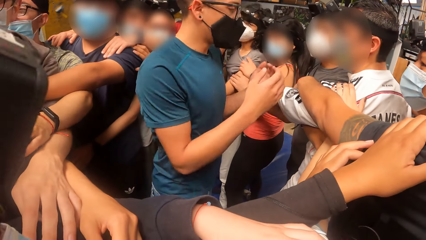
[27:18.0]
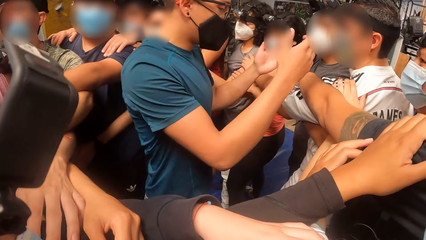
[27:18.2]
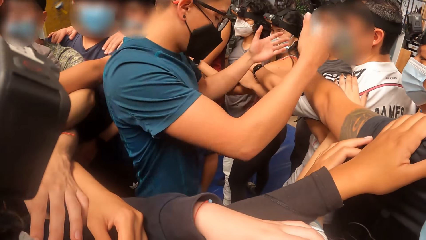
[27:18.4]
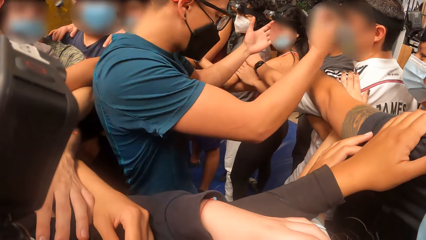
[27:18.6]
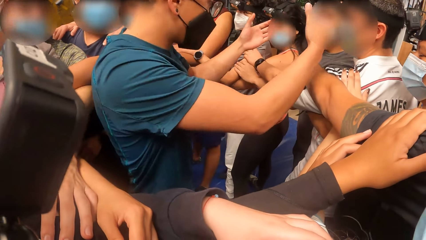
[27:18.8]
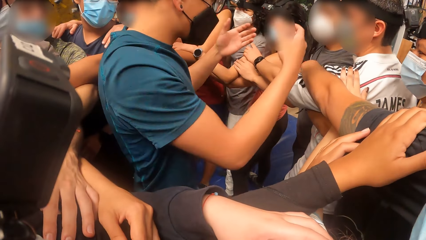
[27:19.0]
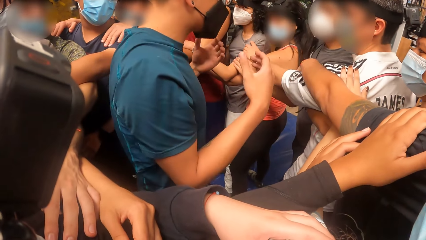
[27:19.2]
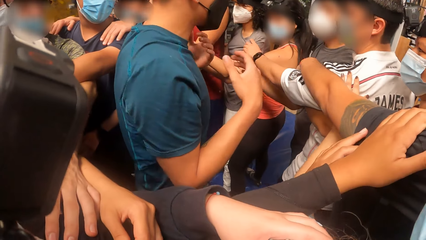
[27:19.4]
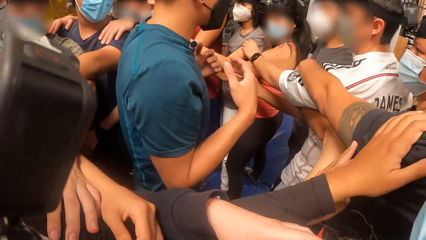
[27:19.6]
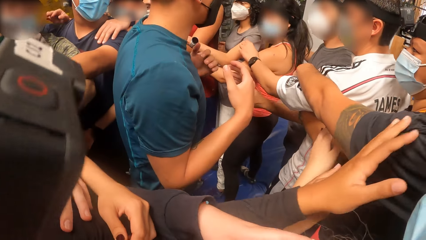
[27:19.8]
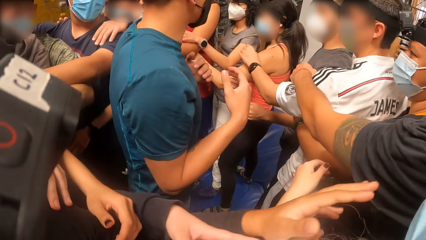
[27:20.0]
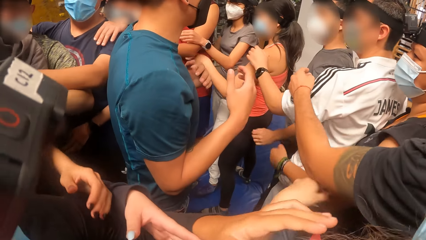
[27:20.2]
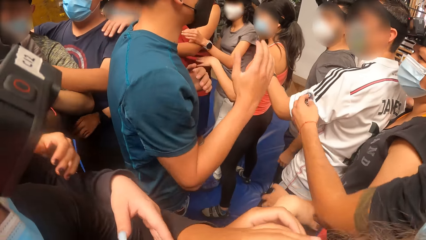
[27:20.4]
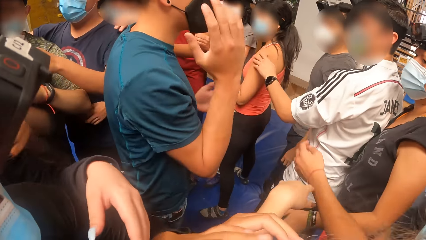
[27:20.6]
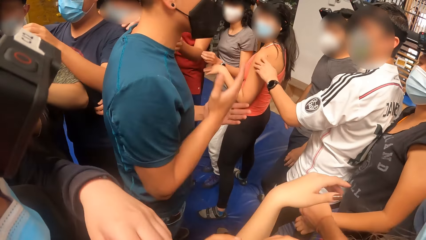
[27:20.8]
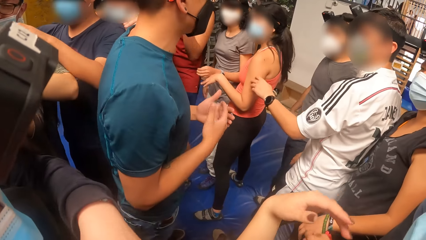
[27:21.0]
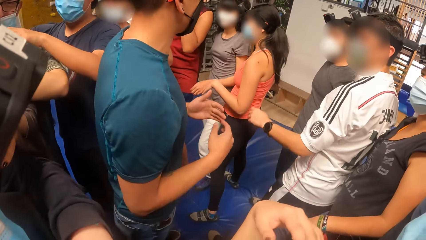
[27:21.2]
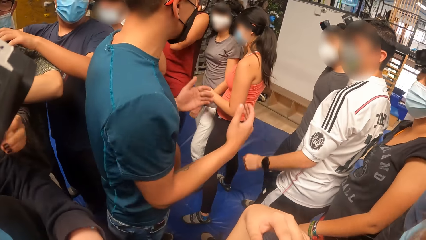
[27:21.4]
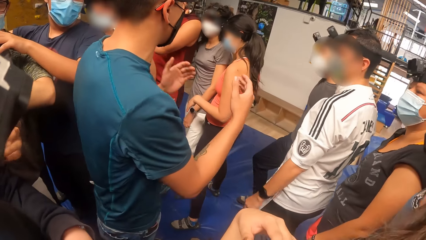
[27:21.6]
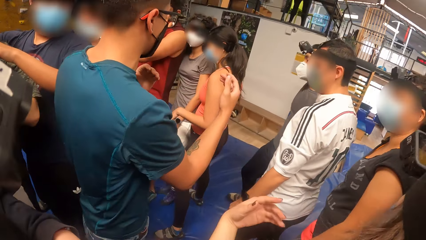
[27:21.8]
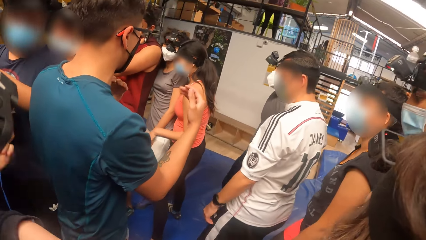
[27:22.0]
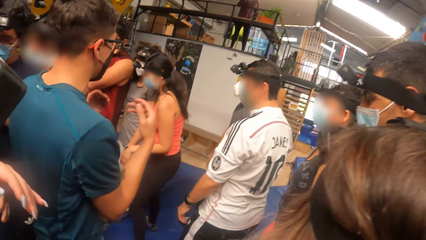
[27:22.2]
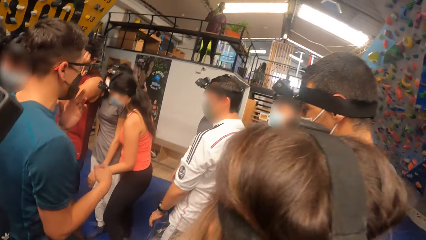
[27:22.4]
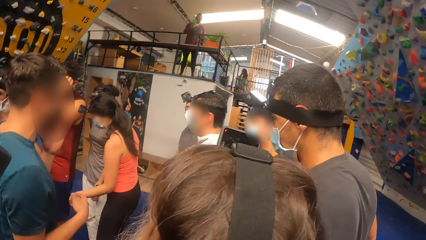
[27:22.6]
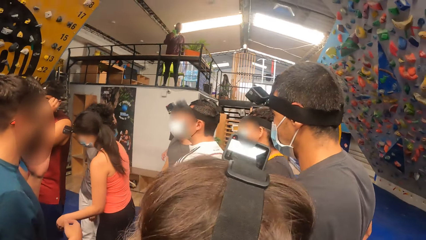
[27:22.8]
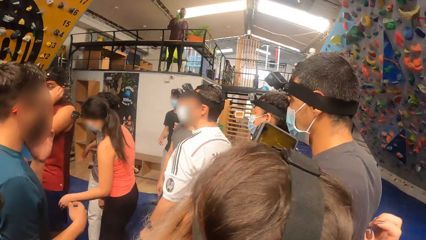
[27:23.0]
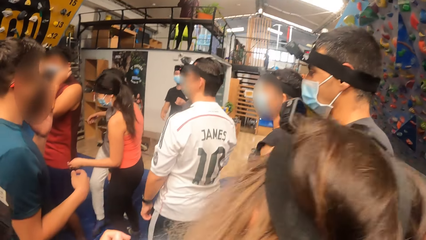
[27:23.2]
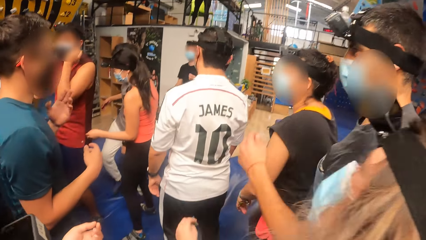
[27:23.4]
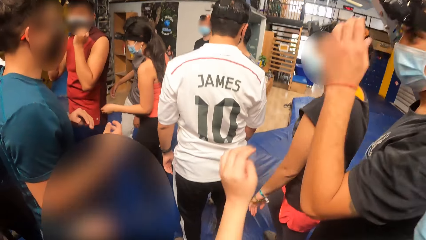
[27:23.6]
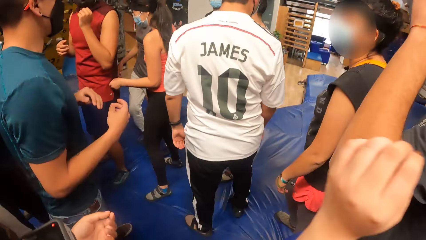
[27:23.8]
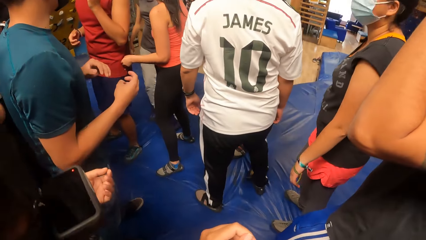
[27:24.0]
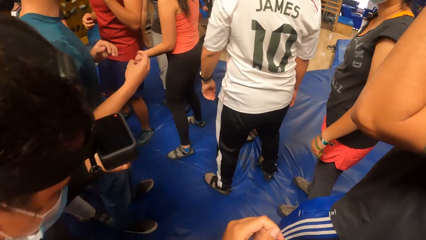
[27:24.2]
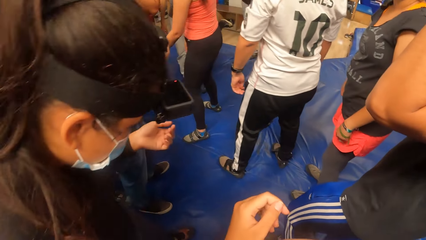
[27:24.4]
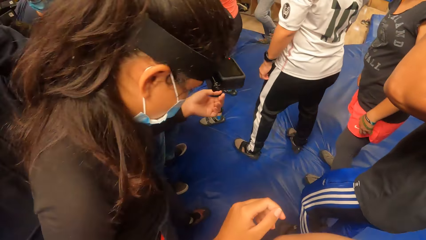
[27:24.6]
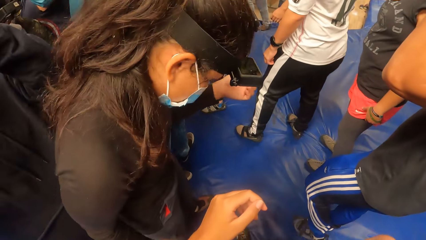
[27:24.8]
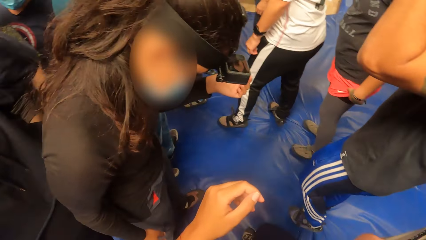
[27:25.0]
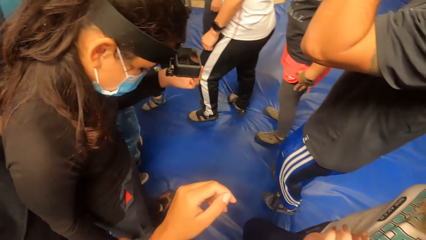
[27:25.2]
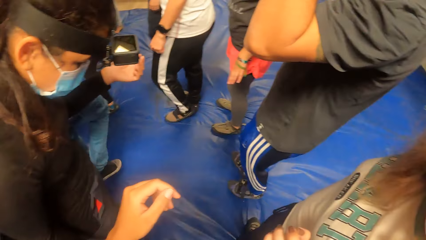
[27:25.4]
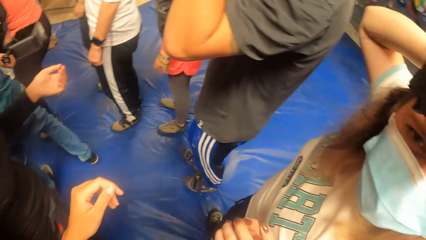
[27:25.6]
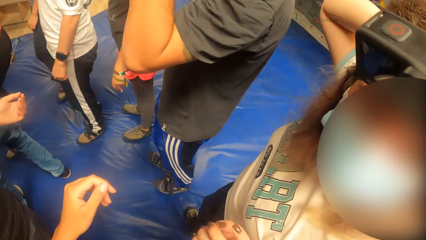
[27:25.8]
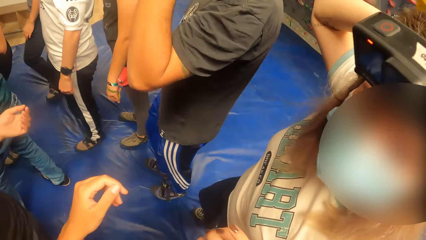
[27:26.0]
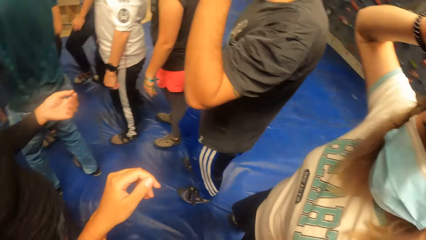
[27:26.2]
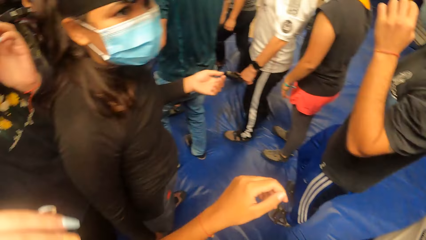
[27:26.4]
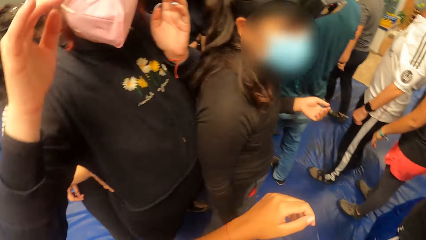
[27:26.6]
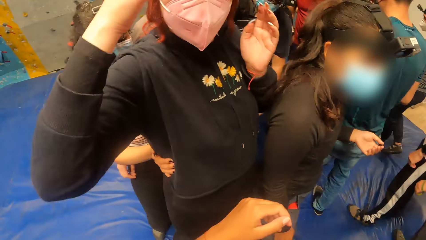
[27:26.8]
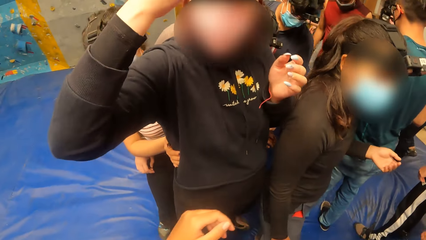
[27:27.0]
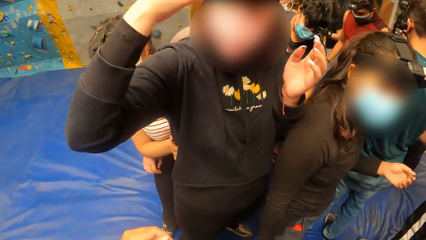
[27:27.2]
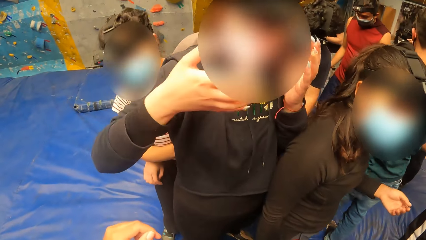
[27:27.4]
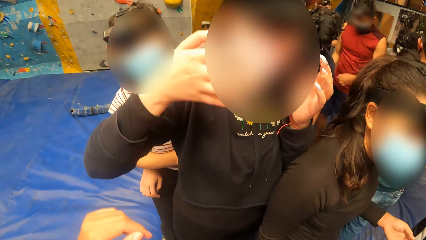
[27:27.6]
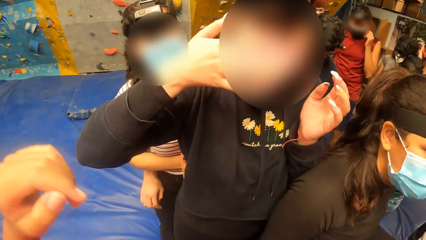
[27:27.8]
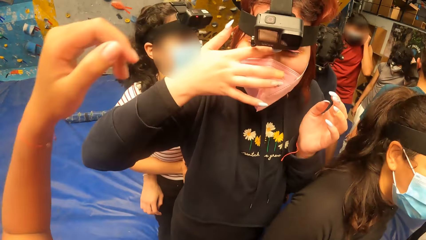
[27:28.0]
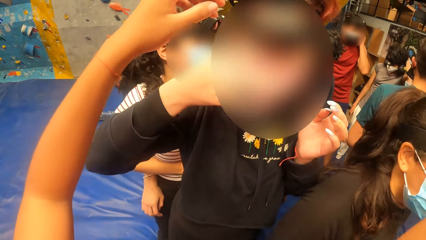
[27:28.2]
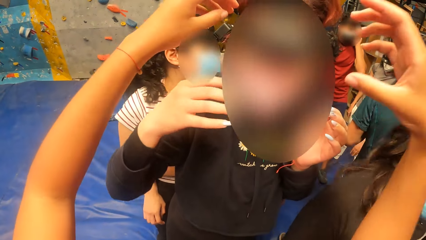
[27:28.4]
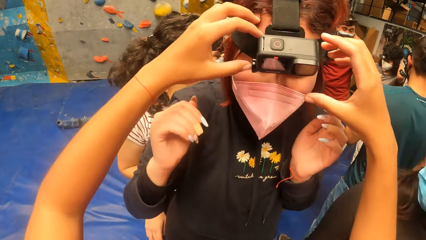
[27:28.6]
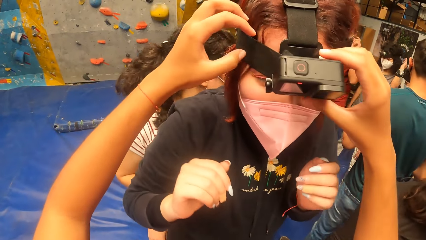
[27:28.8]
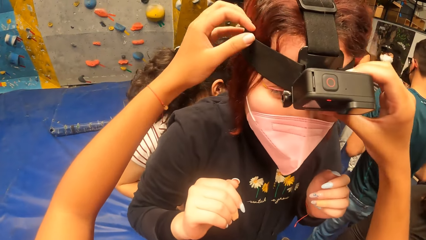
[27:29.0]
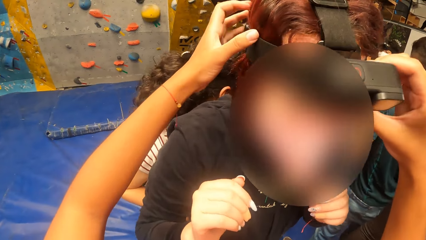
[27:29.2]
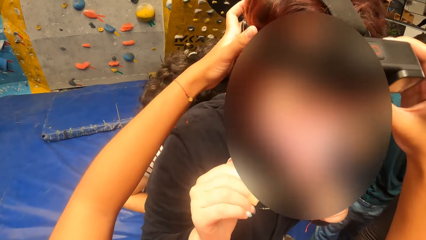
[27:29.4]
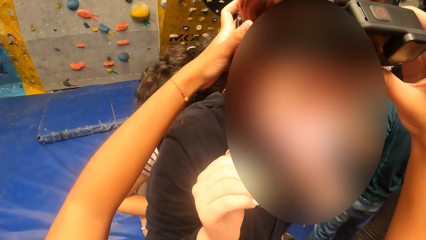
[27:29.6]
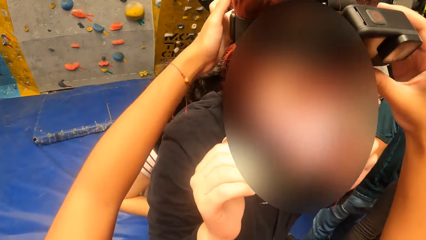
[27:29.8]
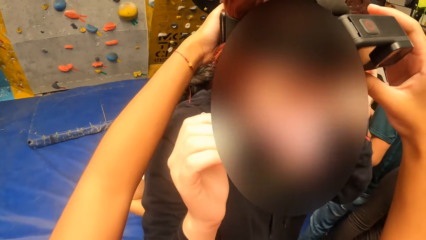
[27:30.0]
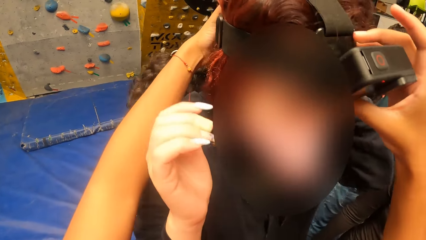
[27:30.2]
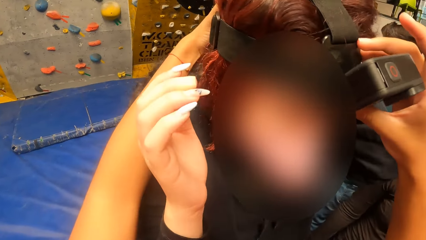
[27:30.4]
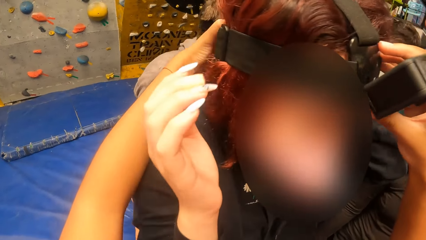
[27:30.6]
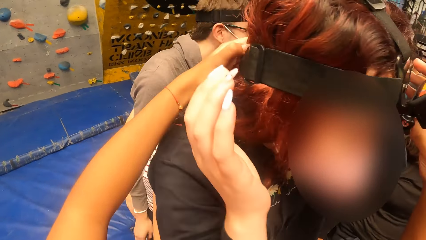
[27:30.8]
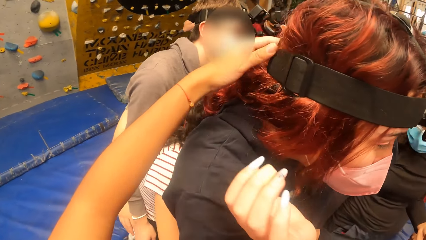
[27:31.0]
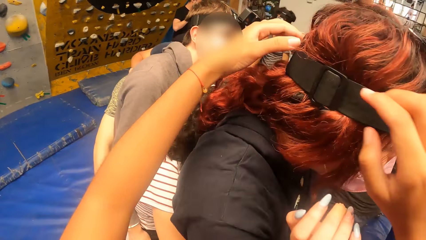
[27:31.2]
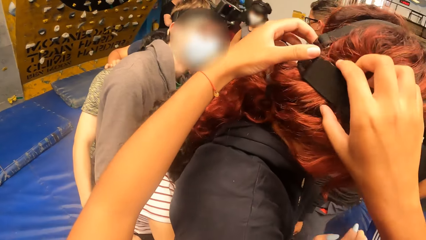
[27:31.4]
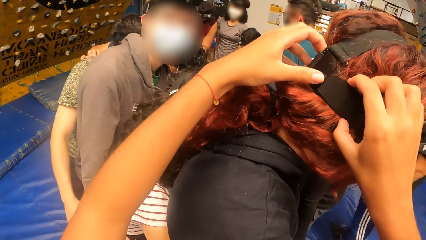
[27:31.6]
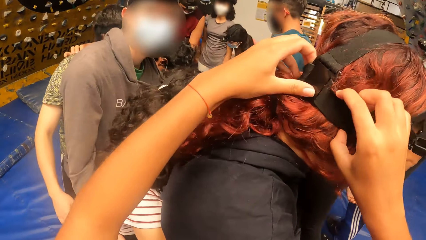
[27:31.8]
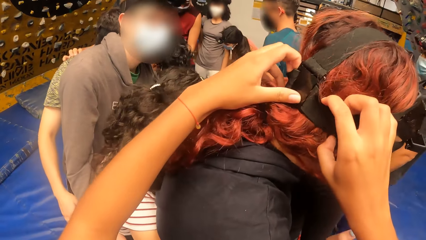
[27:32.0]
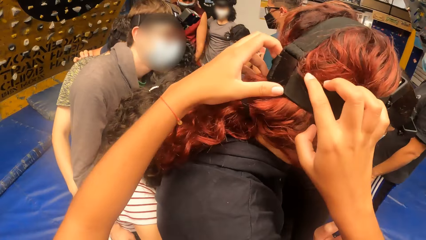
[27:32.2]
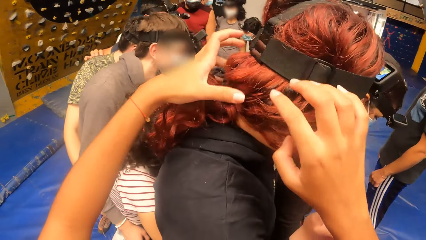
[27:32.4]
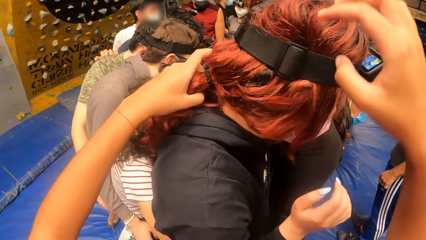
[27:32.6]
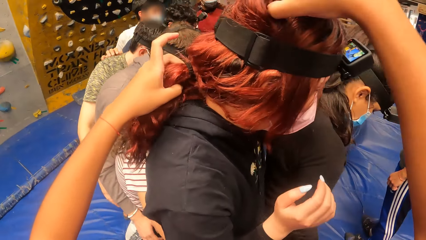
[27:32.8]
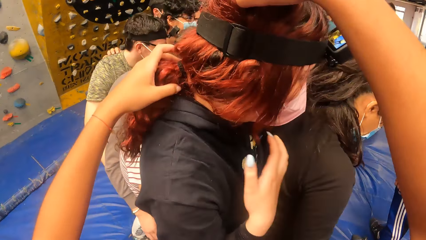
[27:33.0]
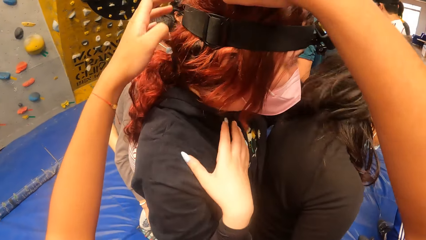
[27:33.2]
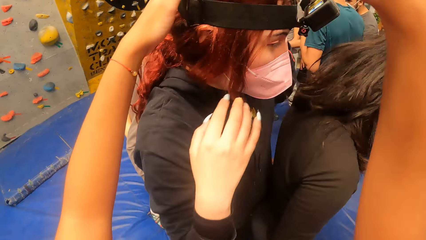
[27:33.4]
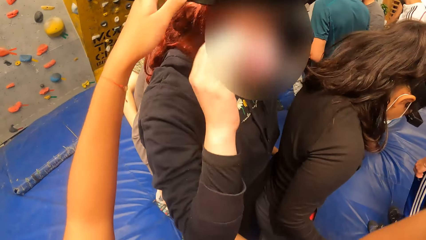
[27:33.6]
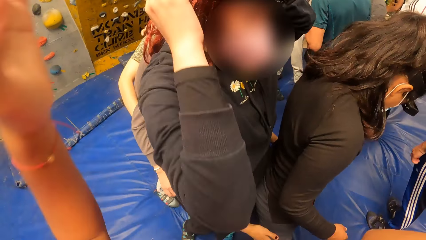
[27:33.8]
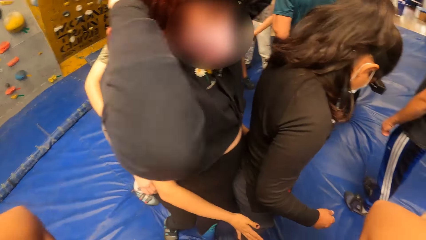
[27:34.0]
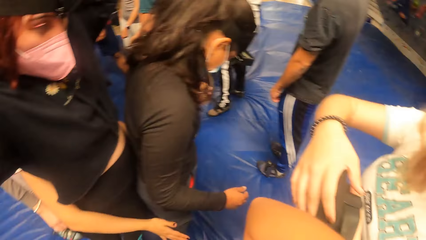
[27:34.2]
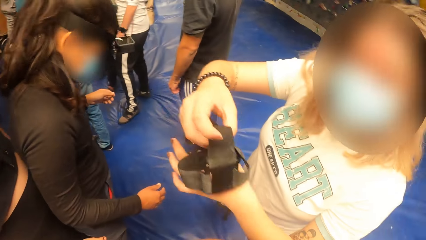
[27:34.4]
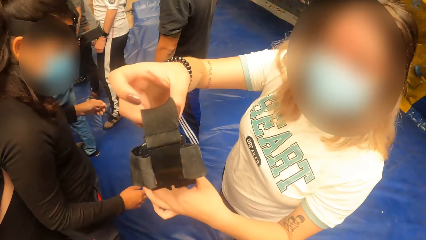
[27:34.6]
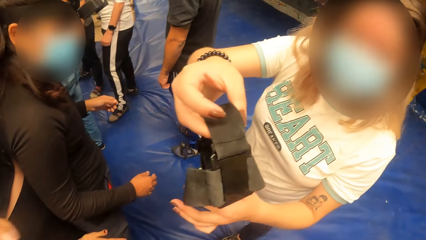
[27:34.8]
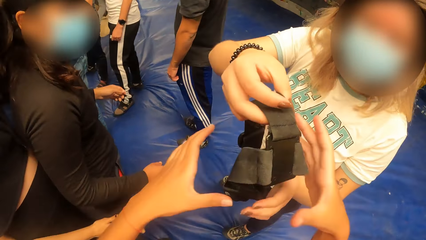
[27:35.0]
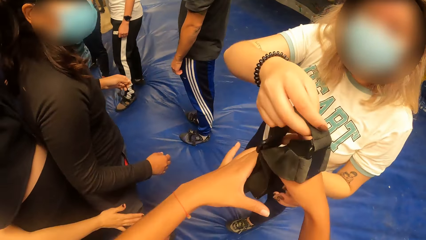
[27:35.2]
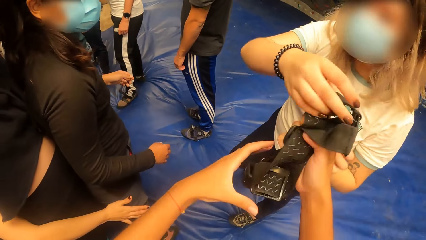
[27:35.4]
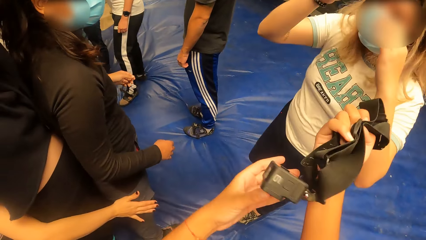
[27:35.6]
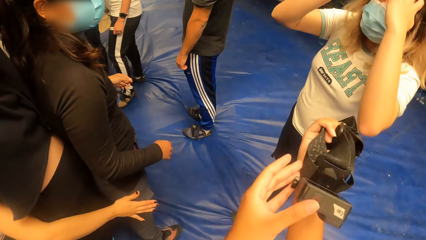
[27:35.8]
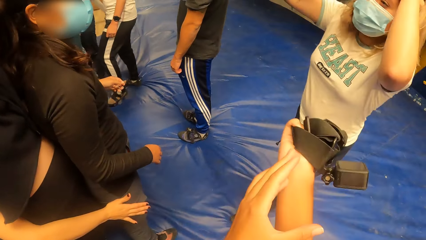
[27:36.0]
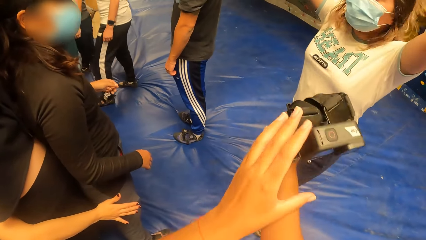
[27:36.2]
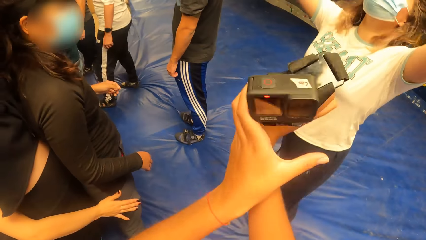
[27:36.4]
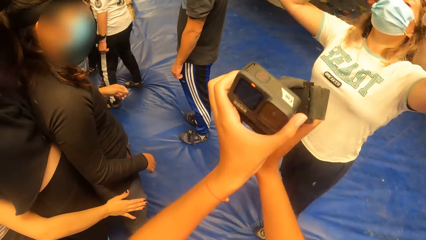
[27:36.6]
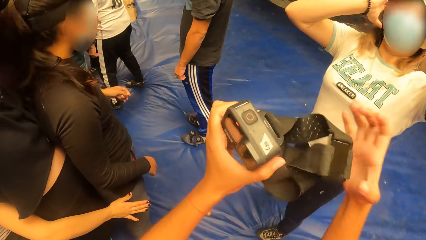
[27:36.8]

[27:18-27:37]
The camera wearer looks around. A man instructs the group of people. The camera wearer removes a hand from a man's shoulder. They look around and move a hand. A woman adjusts a camera on her head with her right hand. Another woman interacts with the camera wearer. The first woman looks at the camera wearer. The camera wearer adjusts the camera on the head of the first woman with both hands. The first woman adjusts the camera. The camera wearer adjusts the first woman's hair. The first woman adjusts the camera. The camera wearer looks around. The other woman gives the camera wearer the camera. The camera wearer collects the camera from the other woman with both hands. The other woman packs her hair with both hands. The camera wearer moves the camera.
